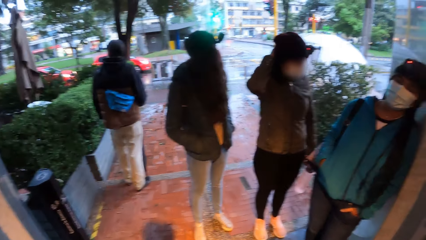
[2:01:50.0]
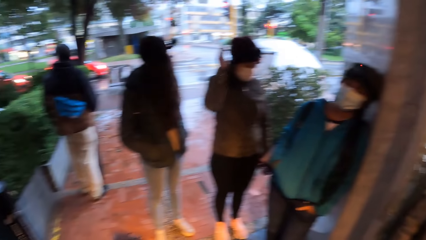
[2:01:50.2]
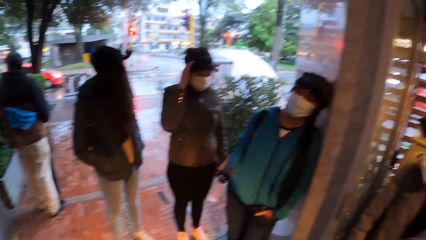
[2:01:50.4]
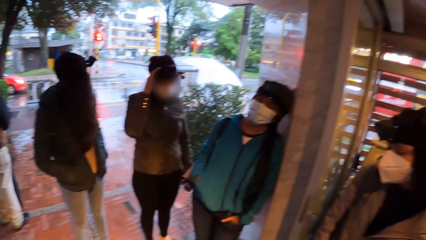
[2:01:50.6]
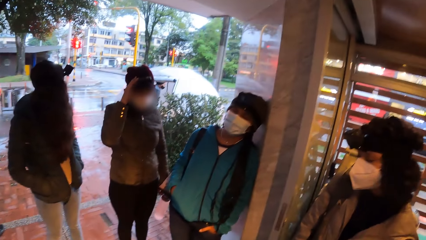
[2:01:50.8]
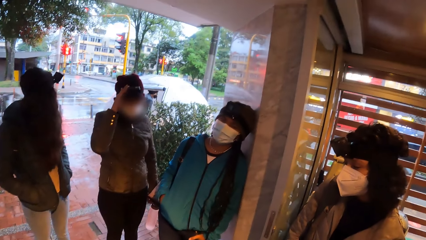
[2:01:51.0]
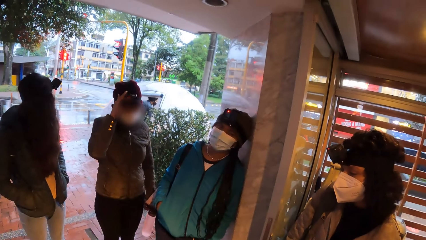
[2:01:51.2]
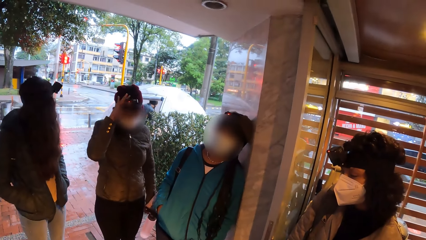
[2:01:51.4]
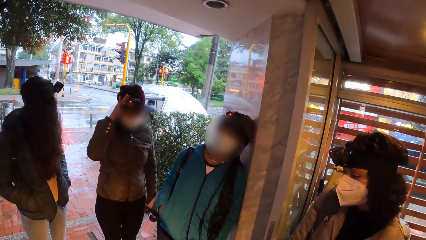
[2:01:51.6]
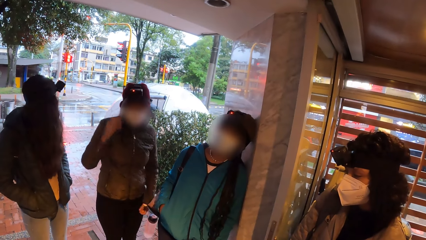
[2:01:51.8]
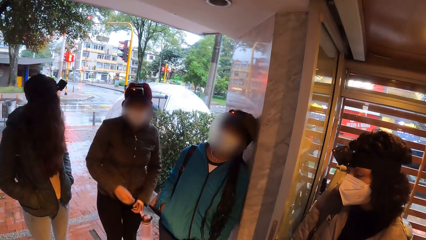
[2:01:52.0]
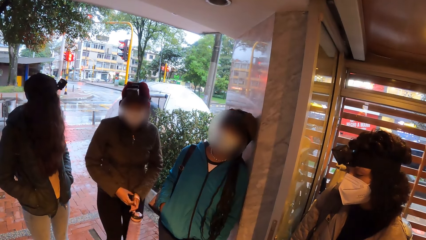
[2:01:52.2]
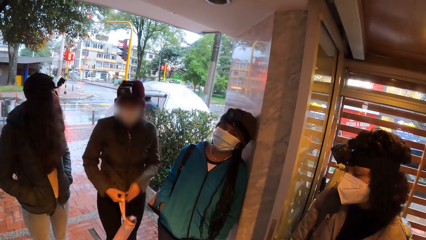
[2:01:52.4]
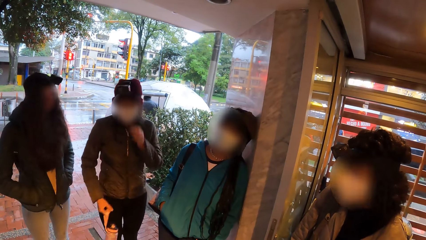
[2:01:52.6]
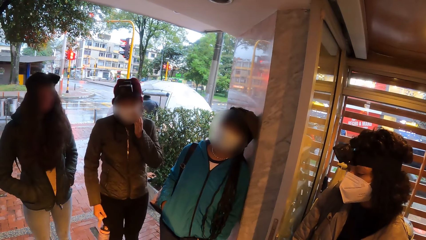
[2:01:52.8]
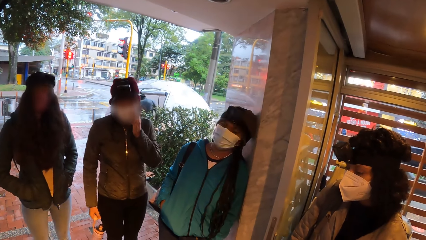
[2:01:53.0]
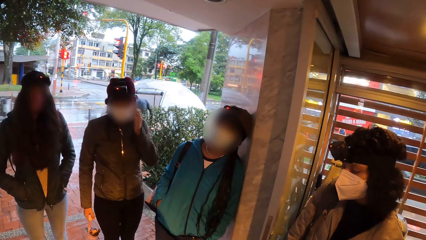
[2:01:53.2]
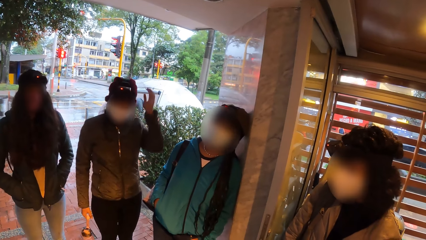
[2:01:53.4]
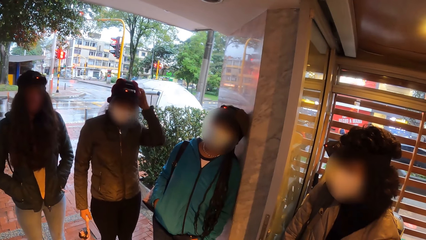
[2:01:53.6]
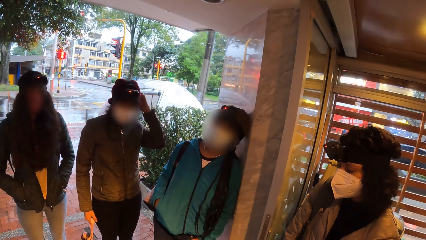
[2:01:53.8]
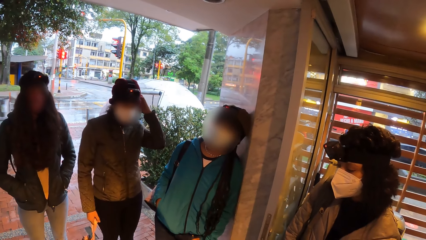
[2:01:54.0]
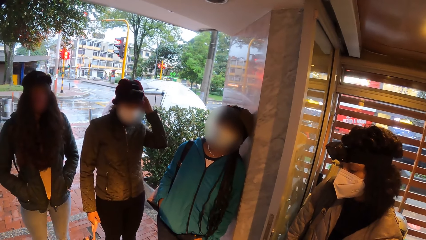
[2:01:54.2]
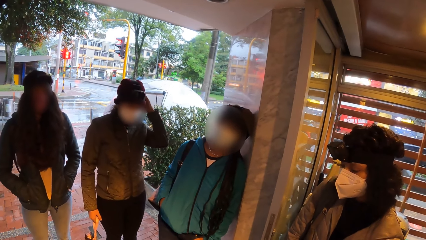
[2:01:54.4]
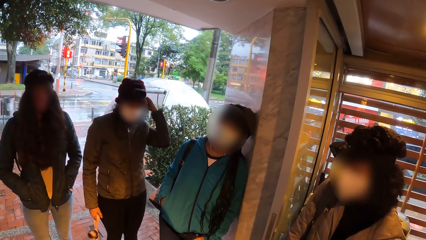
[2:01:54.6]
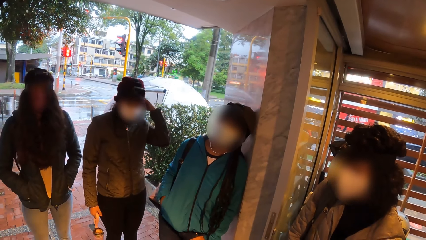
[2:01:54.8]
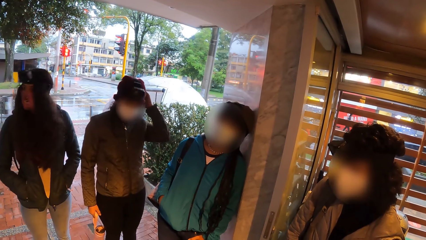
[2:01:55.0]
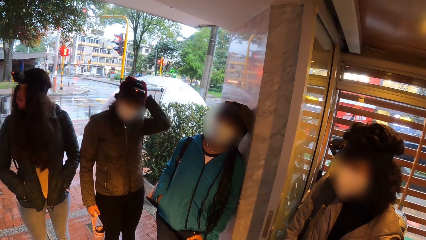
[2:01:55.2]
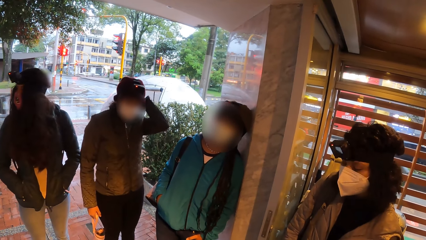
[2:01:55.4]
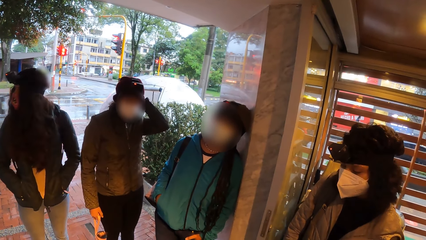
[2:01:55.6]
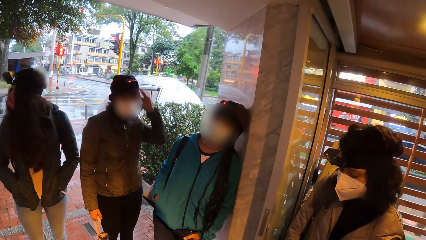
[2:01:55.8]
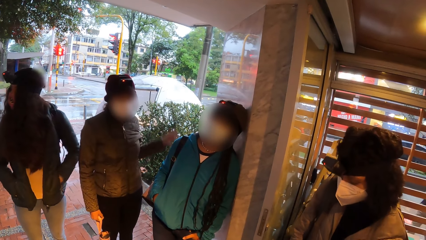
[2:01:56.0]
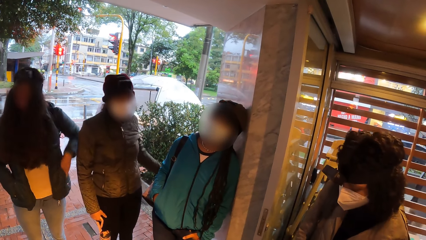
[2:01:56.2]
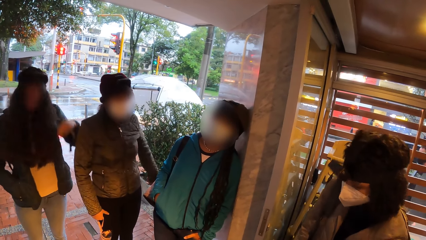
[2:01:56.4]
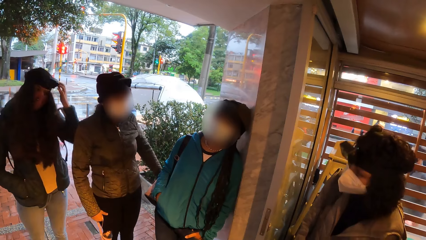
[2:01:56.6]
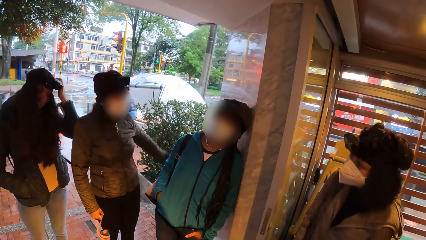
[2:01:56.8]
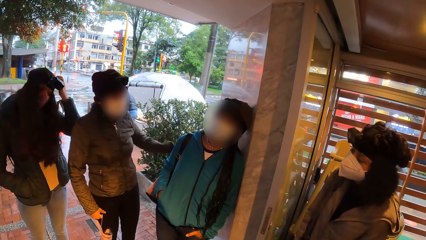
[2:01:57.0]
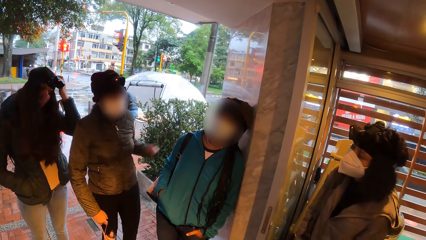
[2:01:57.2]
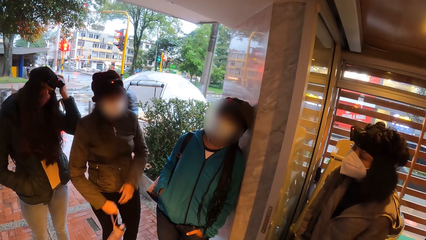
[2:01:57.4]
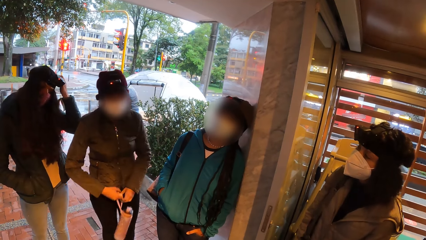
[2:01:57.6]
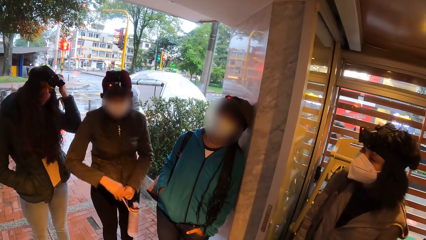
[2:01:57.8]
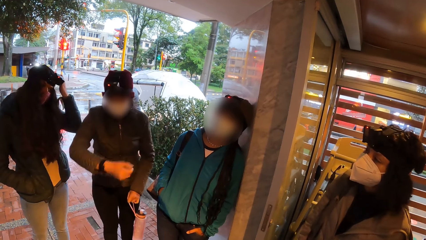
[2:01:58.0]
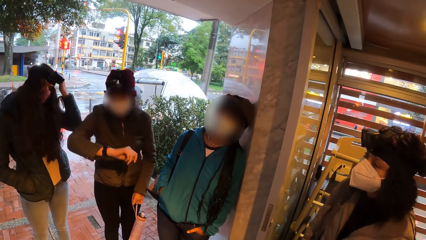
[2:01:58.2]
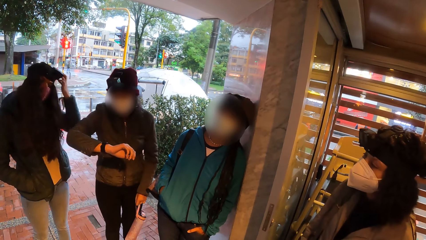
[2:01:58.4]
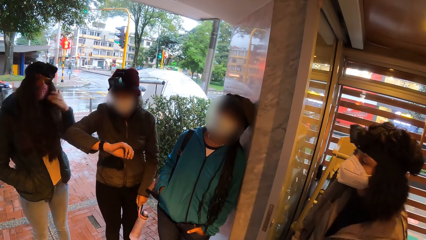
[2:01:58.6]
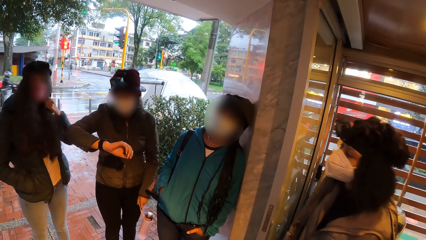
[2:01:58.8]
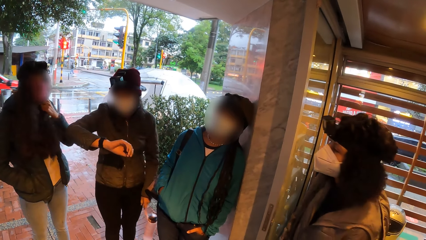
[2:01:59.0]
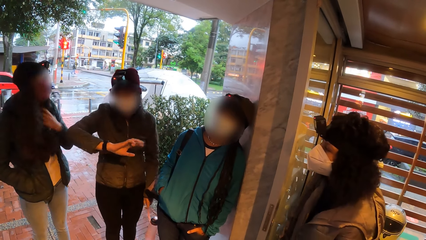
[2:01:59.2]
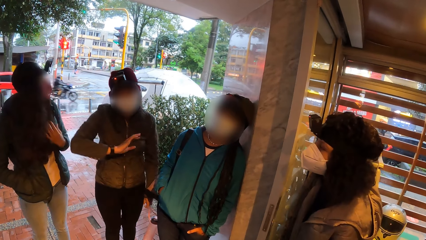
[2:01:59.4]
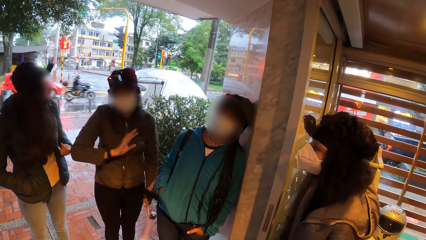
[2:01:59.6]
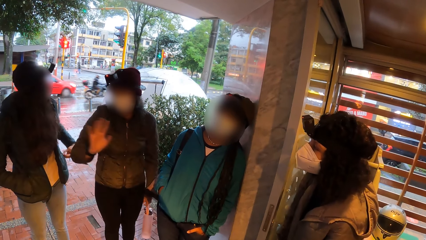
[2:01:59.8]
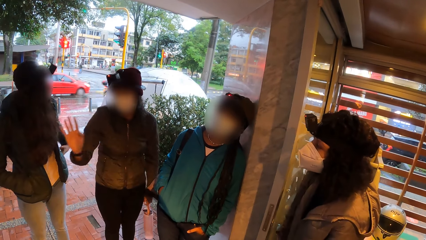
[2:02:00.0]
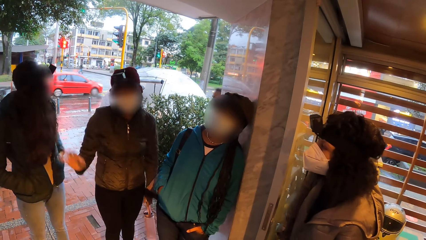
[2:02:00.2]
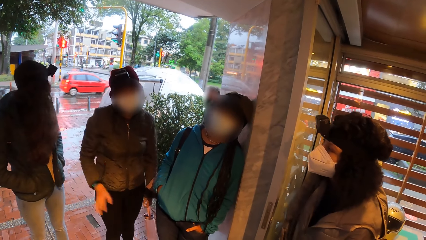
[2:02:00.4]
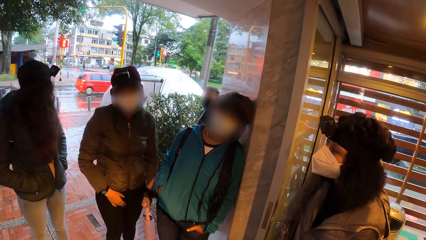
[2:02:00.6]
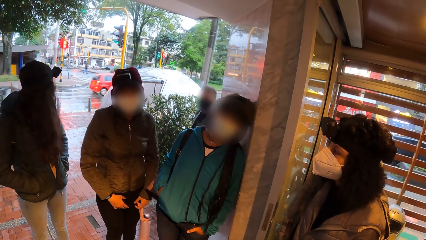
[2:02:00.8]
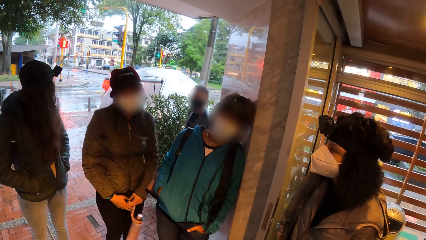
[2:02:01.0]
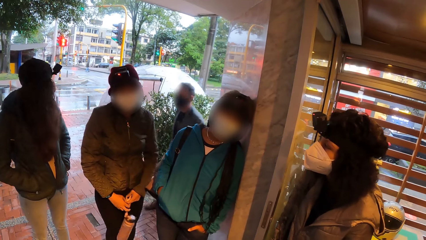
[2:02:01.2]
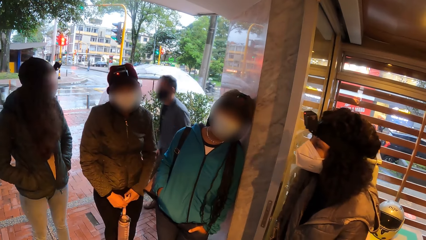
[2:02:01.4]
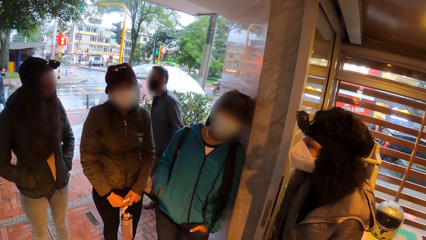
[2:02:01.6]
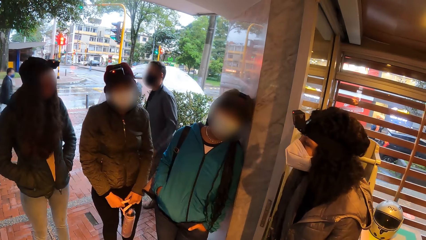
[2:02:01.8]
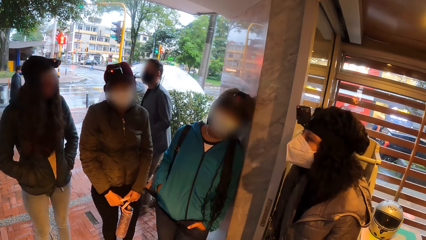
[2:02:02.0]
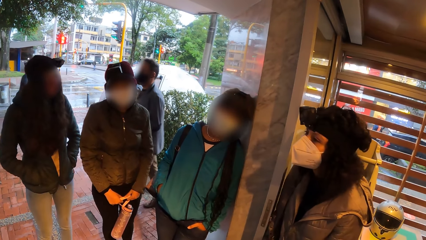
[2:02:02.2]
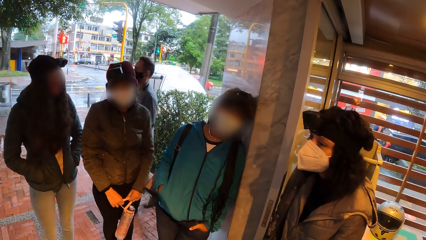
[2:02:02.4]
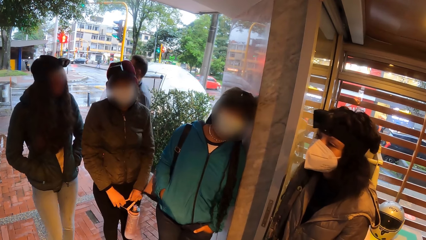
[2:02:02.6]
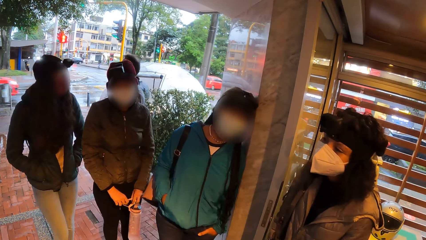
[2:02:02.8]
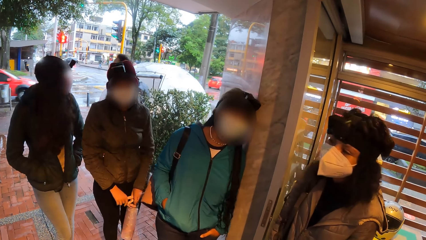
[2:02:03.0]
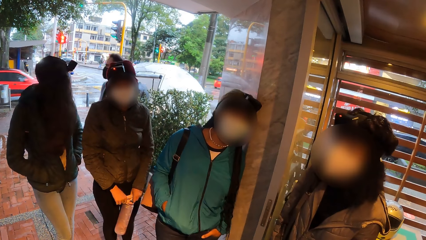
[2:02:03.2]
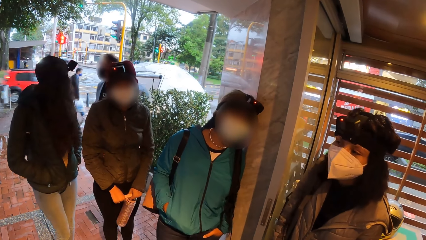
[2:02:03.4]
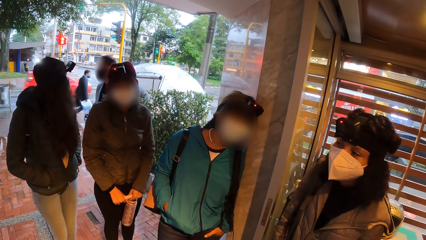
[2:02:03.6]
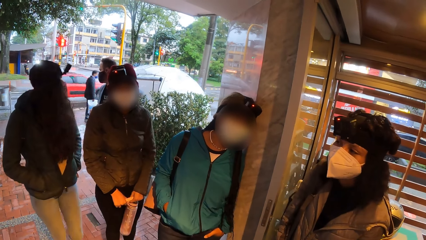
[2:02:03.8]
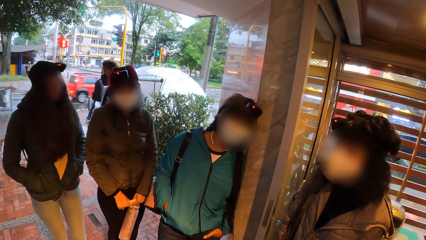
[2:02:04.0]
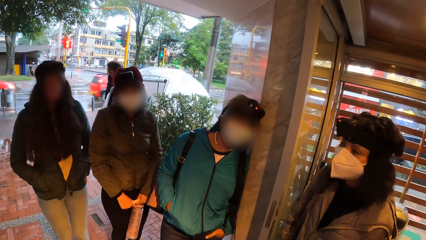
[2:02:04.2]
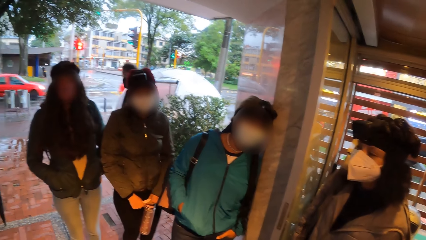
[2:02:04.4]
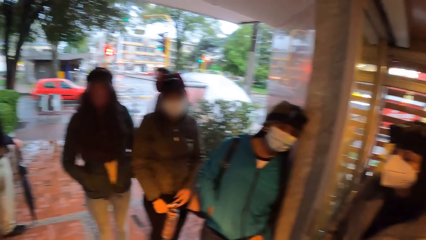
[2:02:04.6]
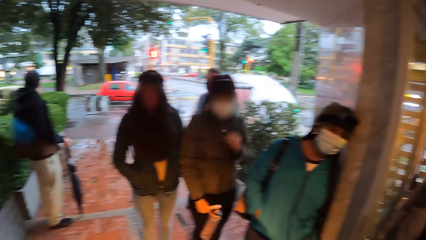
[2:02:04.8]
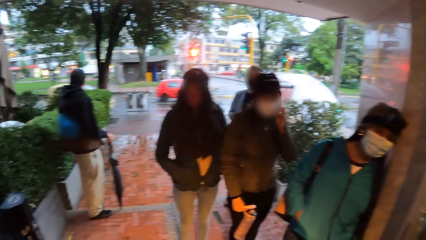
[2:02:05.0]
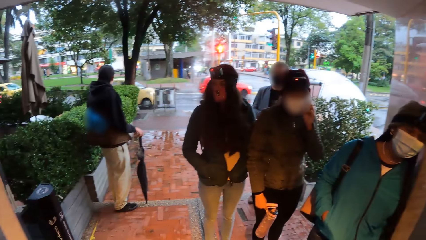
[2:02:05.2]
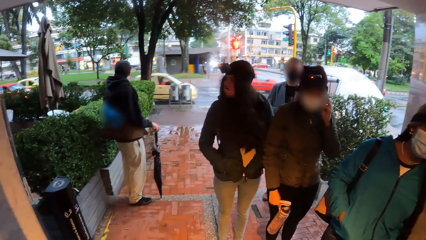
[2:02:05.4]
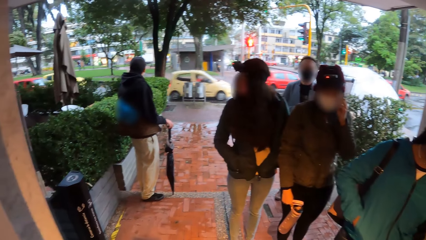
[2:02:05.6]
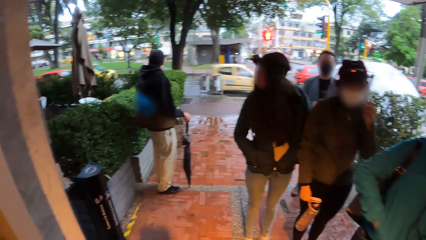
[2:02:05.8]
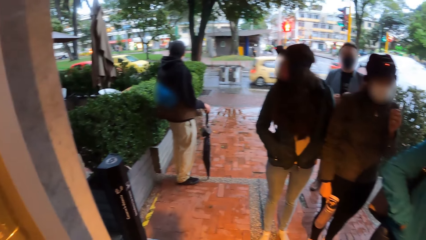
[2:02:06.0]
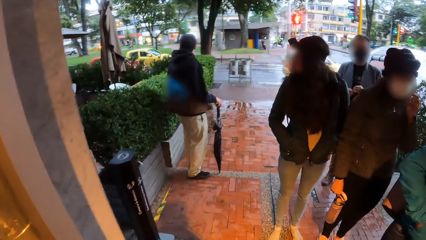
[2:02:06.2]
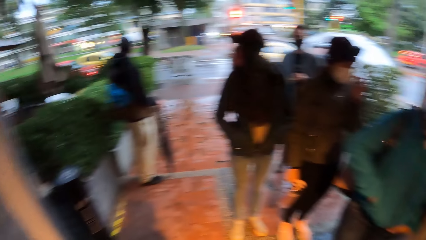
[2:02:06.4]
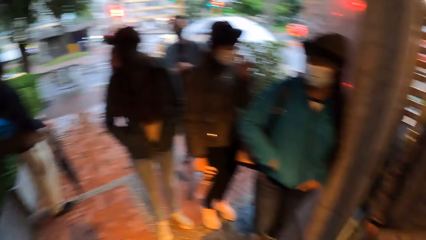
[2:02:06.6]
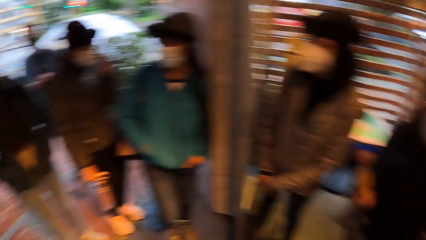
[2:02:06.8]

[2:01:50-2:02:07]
A woman holds the camera. The woman interacts with the camera wearer and a group of people. The woman passes a water bottle in her right hand to her left hand and checks the time on a wrist watch on her right hand. Another woman holds the camera. The first woman gesticulates with her right hand. The first woman interacts with the other woman, the camera wearer and another woman. The first woman holds the water bottle in her left hand with both hands and touches her left ear with her left hand.
